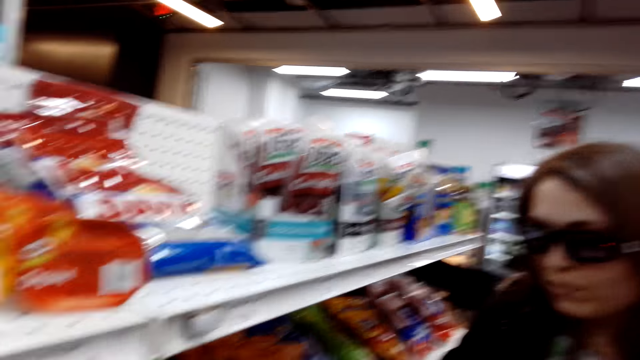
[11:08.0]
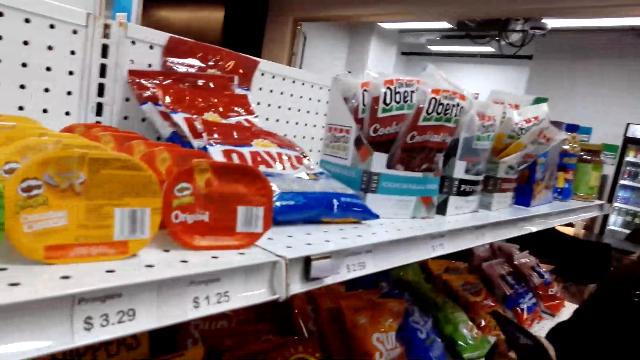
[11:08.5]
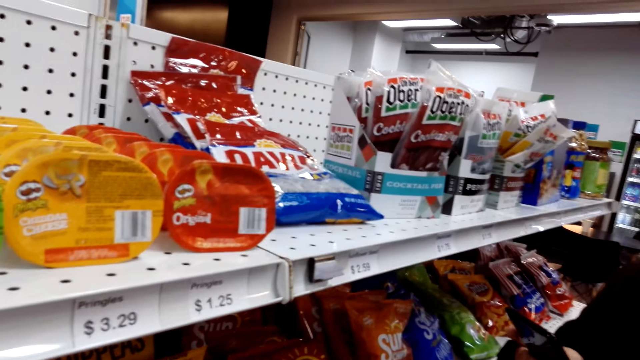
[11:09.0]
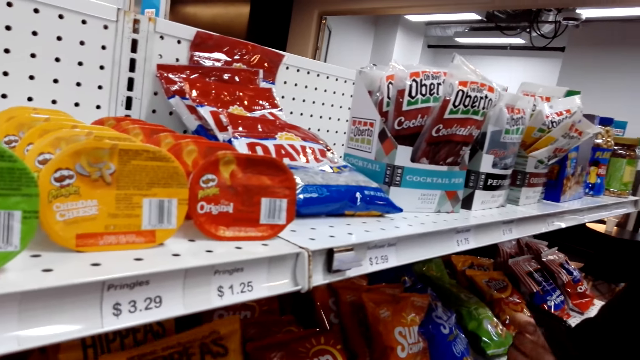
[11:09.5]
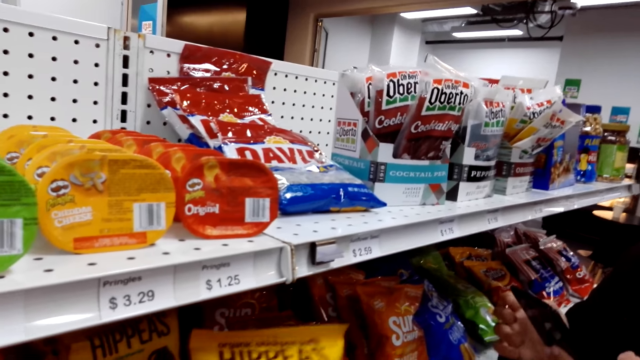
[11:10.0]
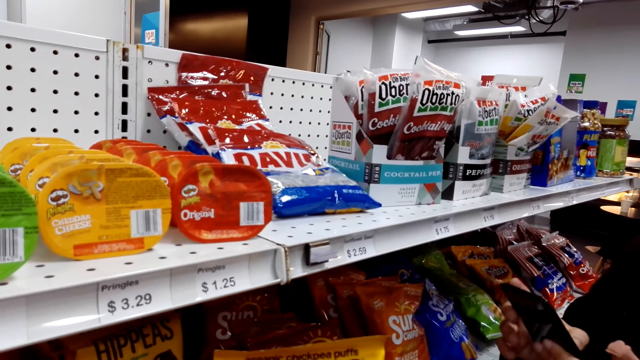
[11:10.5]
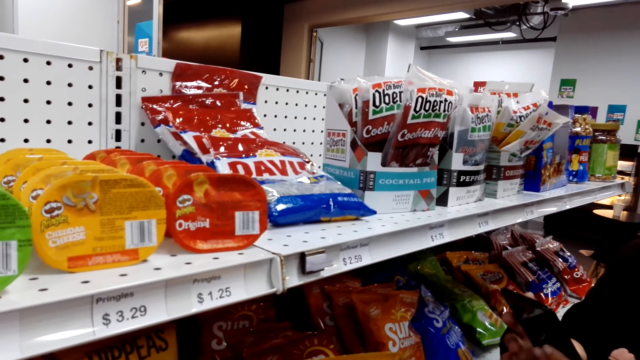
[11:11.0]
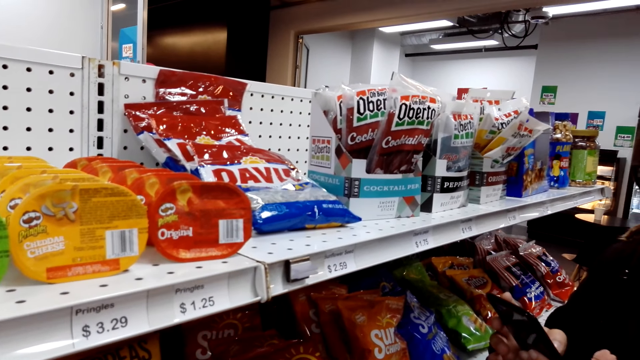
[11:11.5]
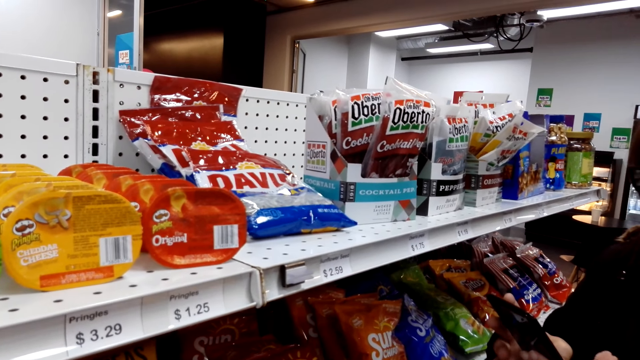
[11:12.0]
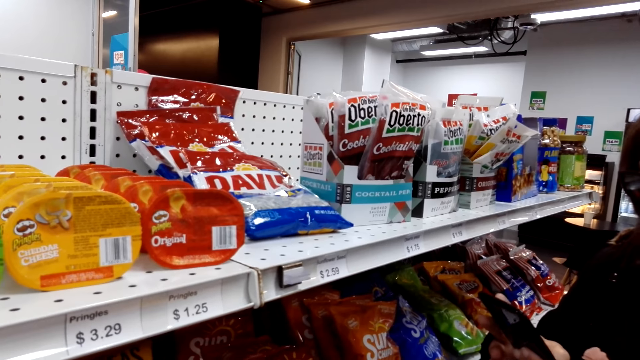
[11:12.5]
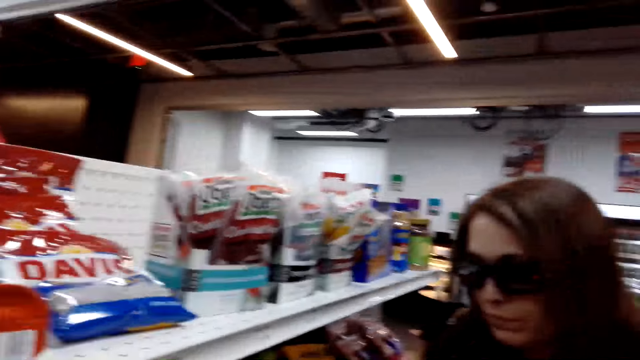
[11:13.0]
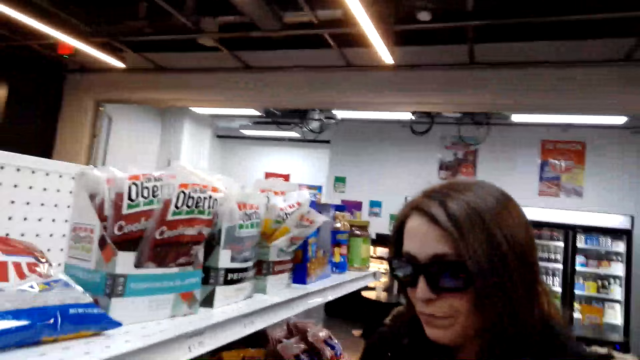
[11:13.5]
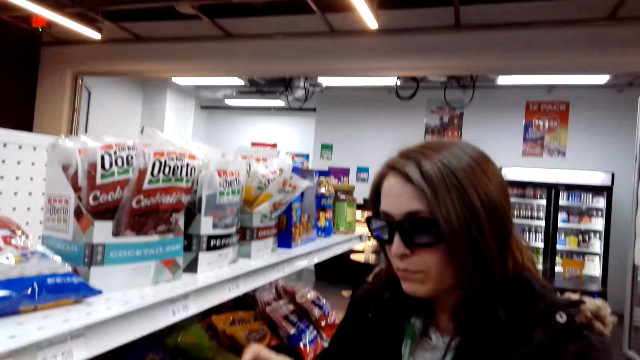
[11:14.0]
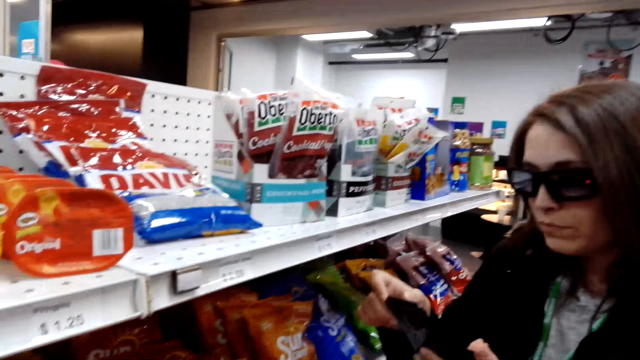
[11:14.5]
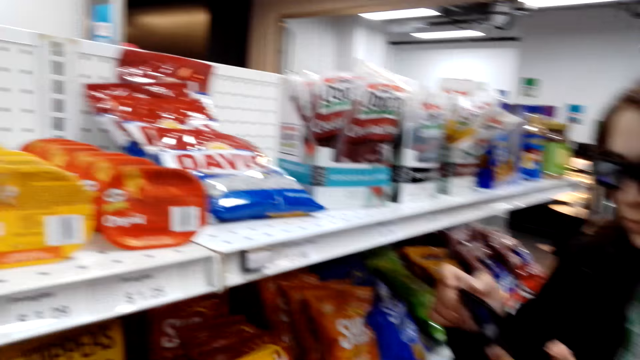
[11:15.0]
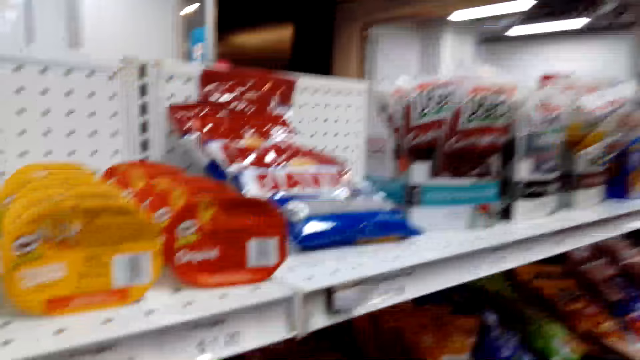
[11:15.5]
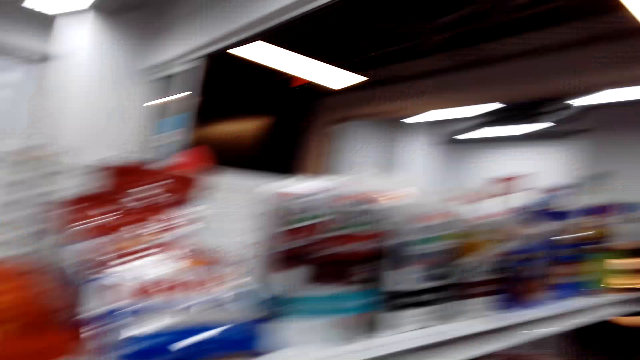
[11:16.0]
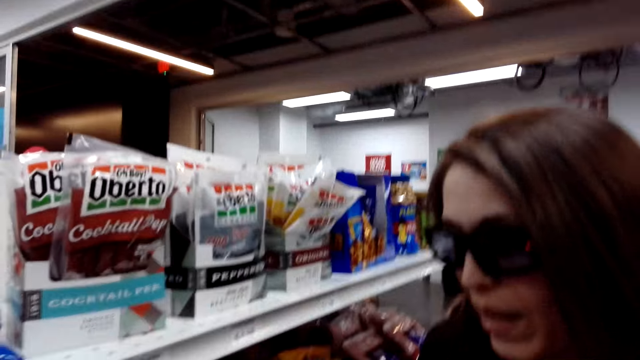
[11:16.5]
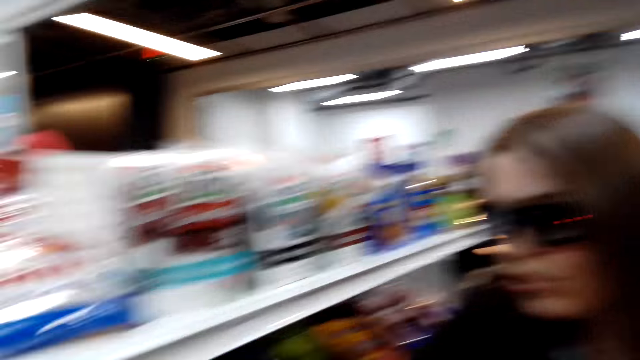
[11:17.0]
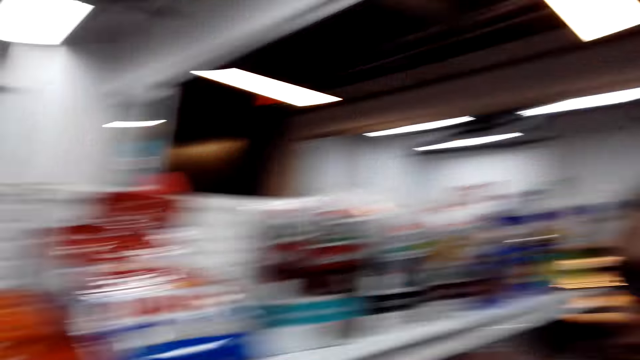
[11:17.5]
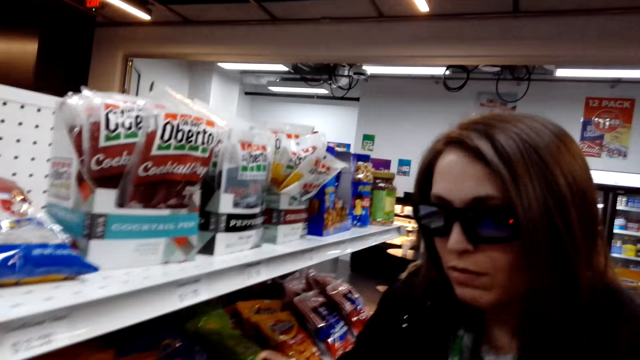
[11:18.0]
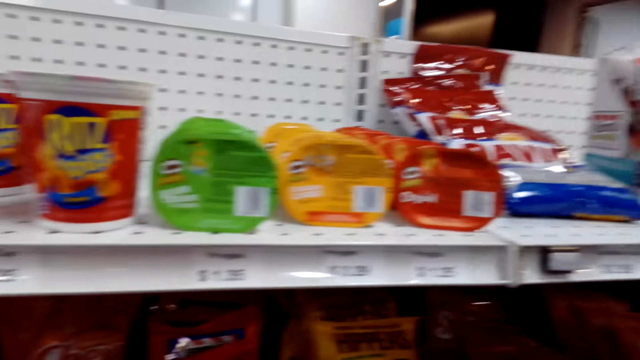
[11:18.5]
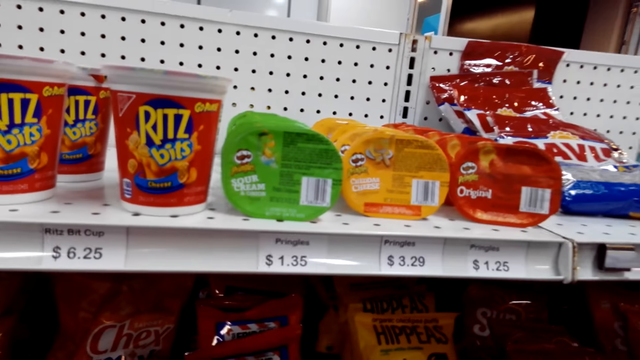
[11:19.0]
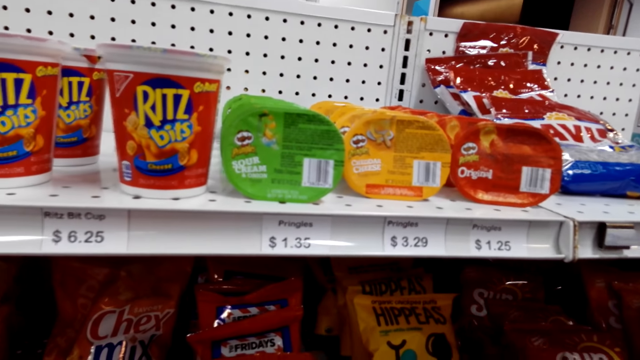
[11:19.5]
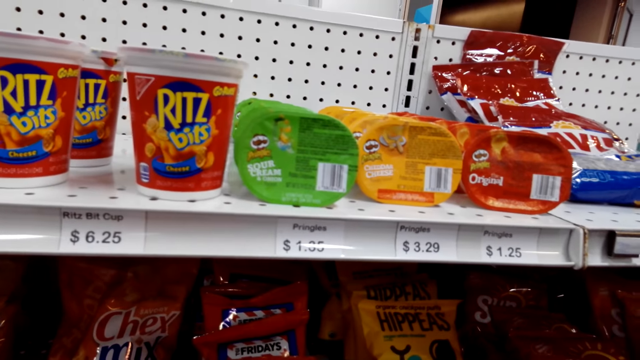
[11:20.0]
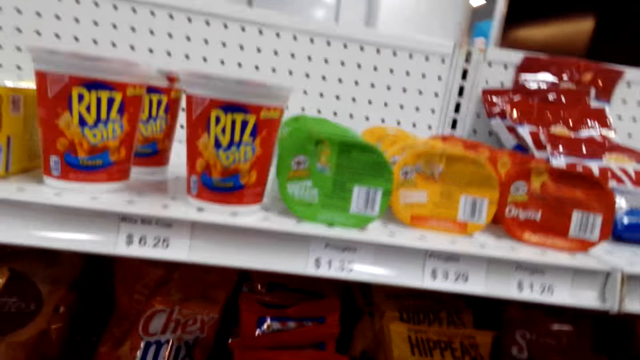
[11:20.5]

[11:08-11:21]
A woman operates her phone. The camera wearer moves her head around.

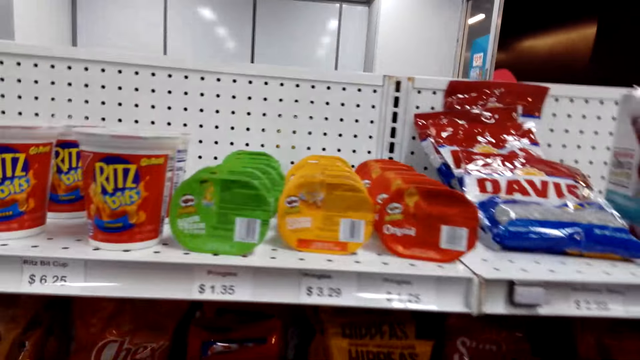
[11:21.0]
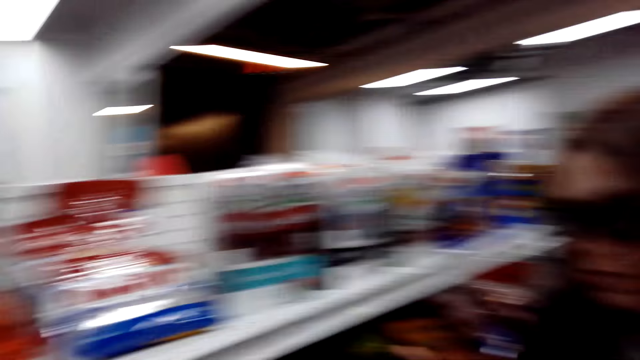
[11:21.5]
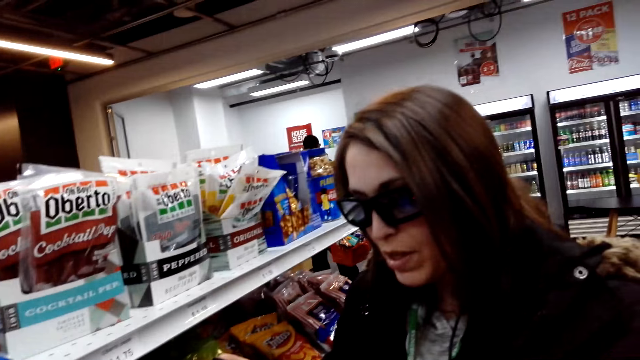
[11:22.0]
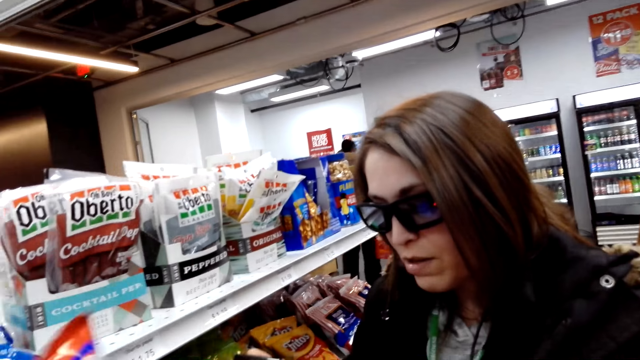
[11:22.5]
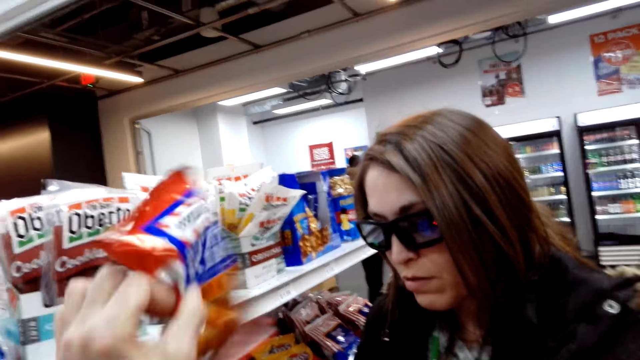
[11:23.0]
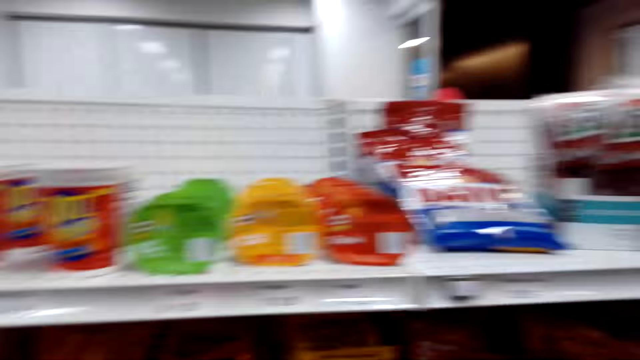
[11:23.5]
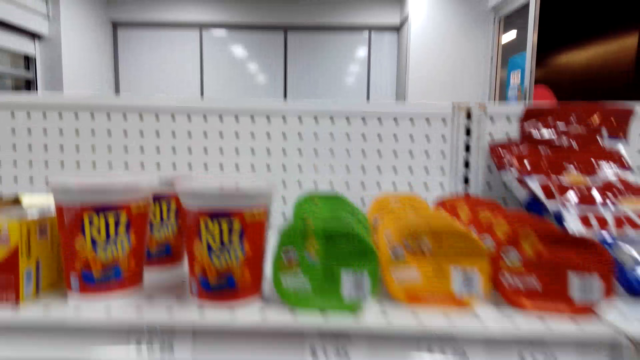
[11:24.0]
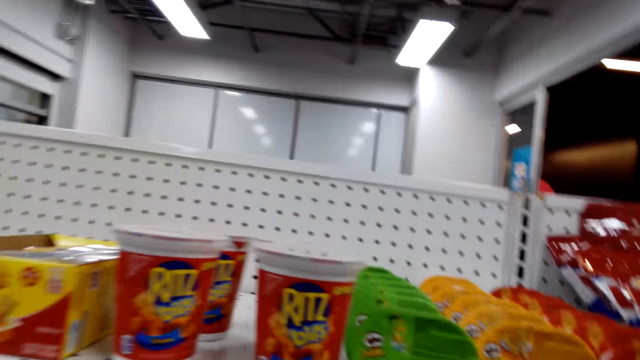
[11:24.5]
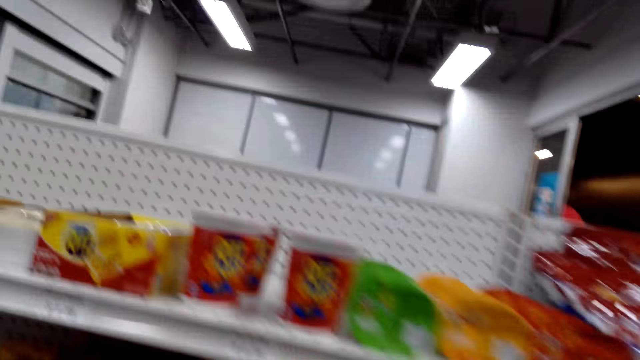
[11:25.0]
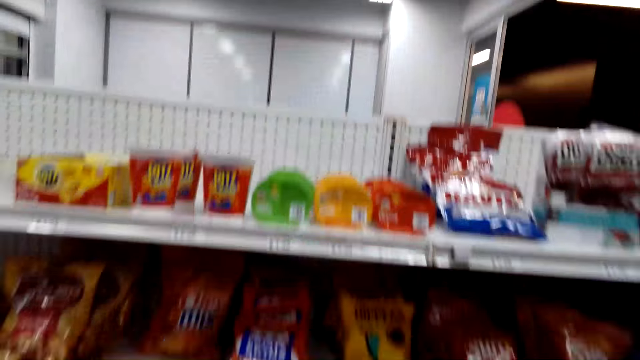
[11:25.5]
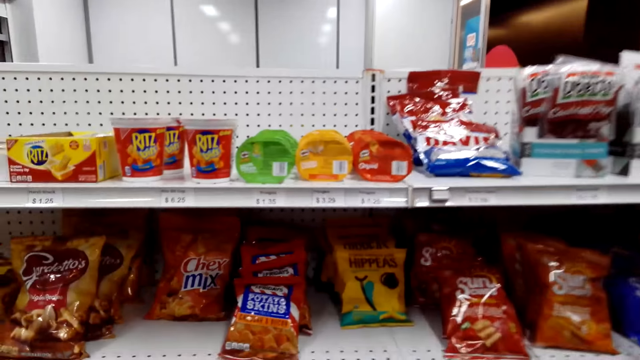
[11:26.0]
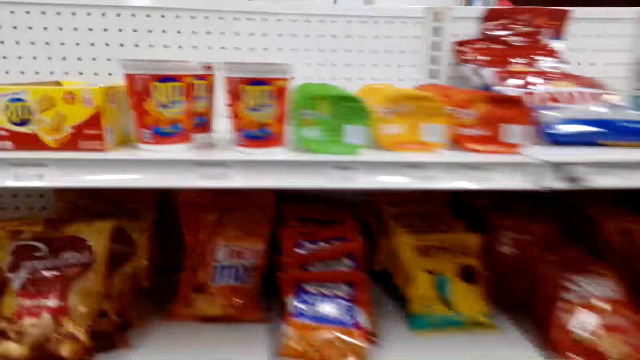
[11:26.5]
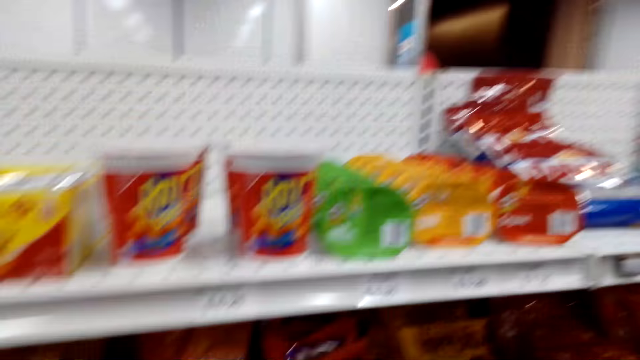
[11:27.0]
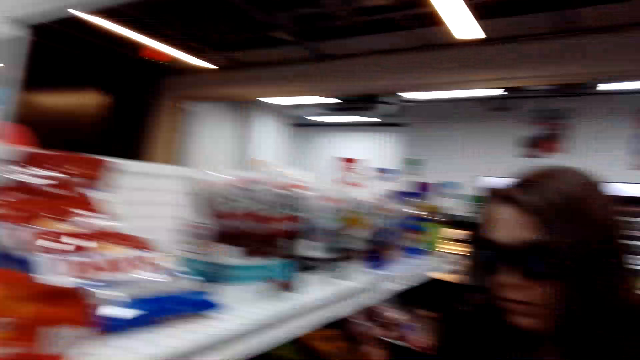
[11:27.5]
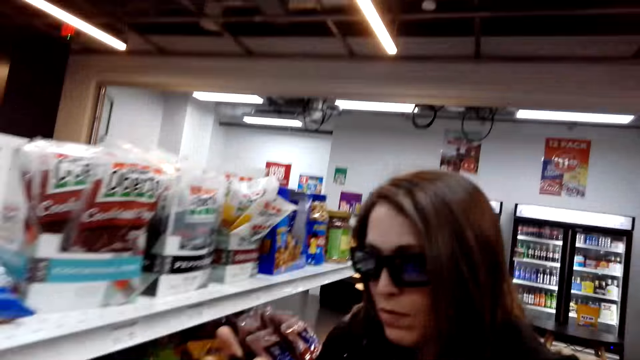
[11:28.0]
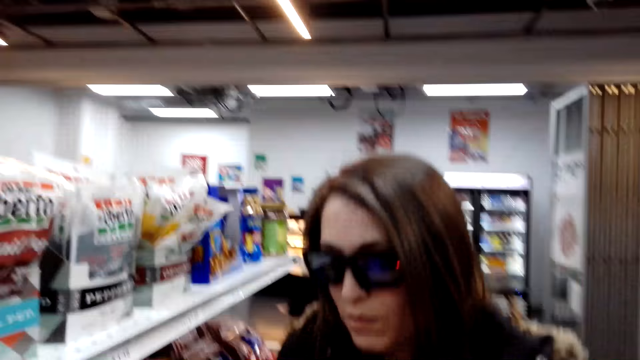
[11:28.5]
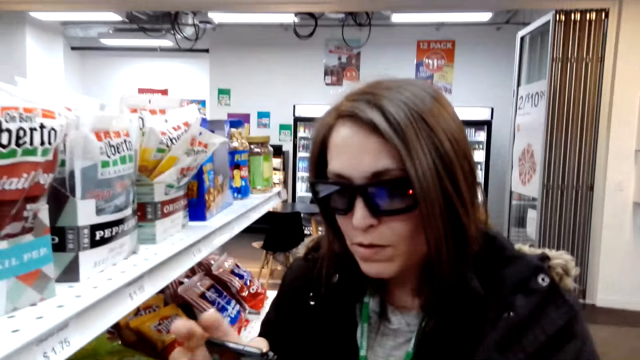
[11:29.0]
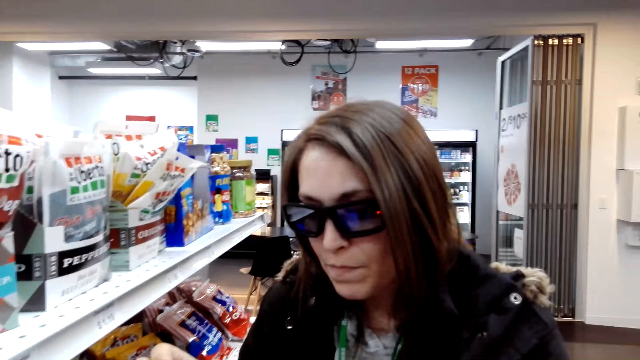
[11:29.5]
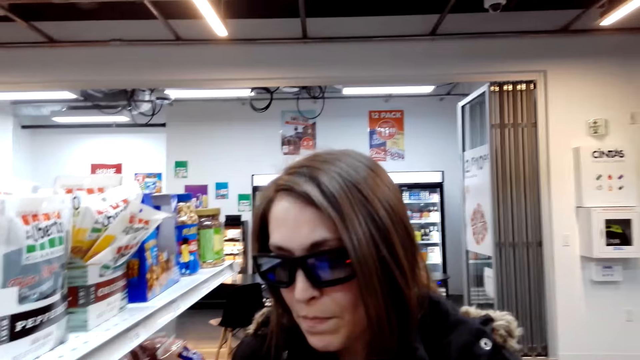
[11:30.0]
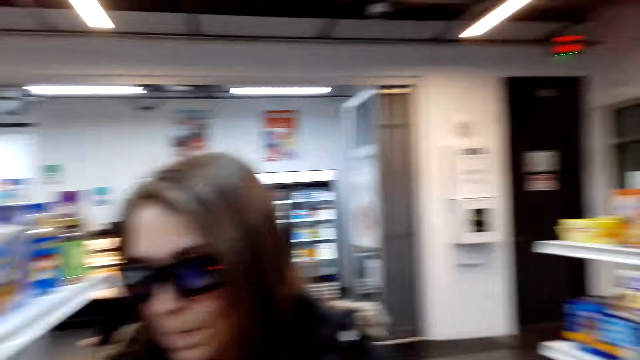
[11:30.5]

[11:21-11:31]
The camera wearer shows the woman a packet of something. They look around the store.
